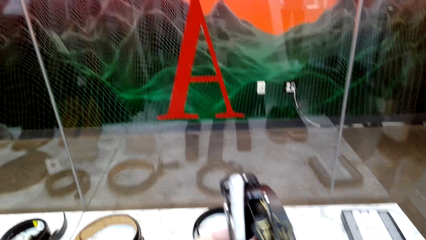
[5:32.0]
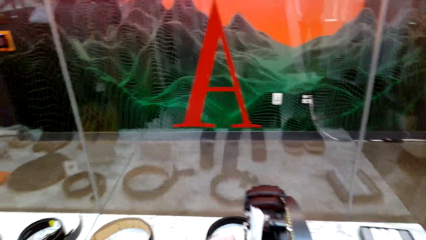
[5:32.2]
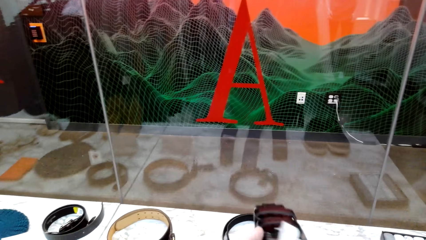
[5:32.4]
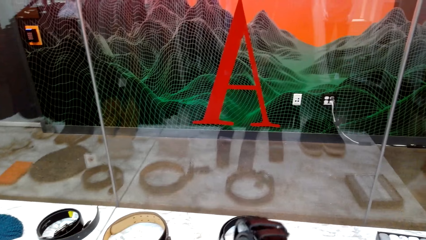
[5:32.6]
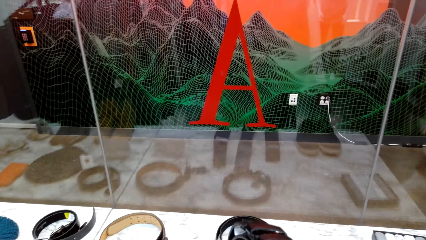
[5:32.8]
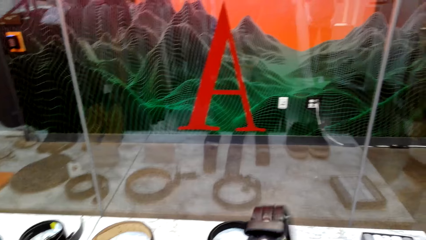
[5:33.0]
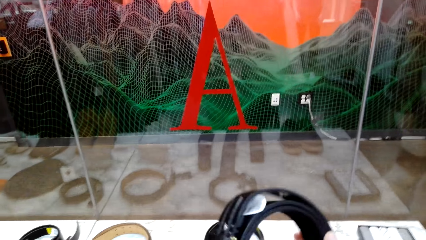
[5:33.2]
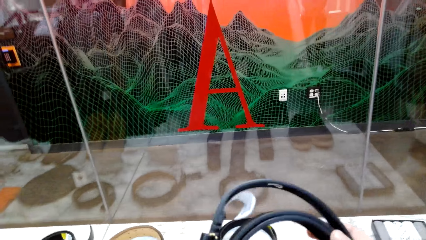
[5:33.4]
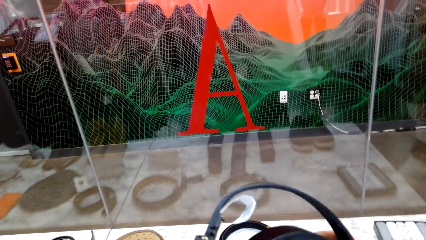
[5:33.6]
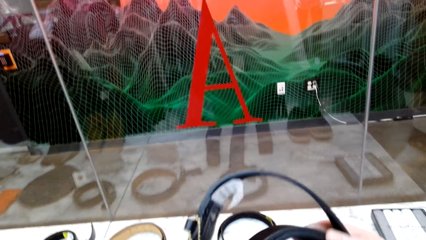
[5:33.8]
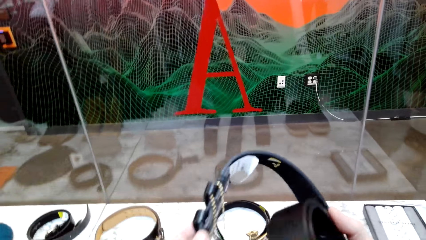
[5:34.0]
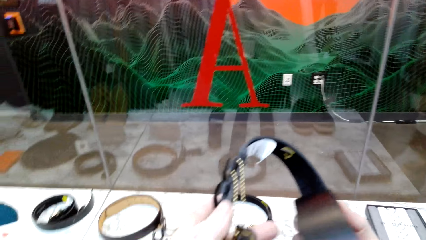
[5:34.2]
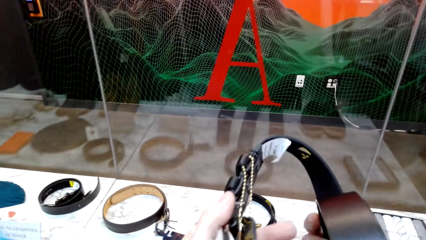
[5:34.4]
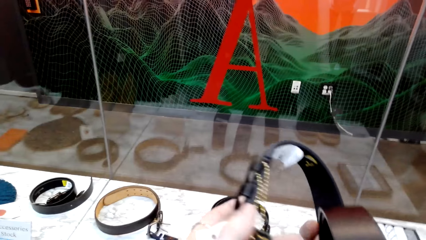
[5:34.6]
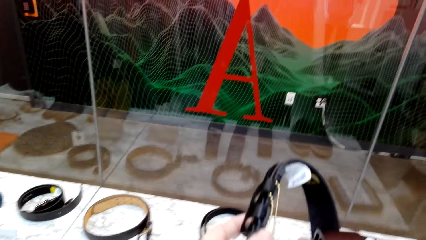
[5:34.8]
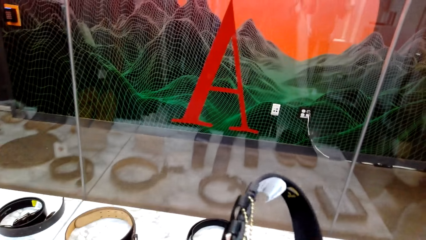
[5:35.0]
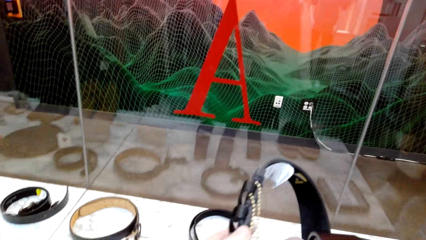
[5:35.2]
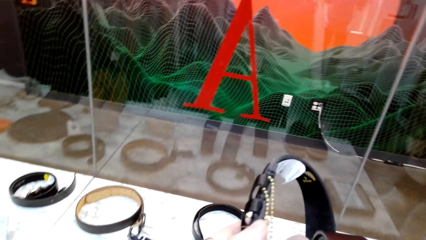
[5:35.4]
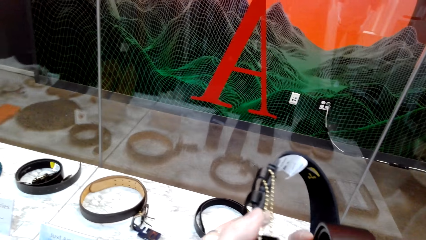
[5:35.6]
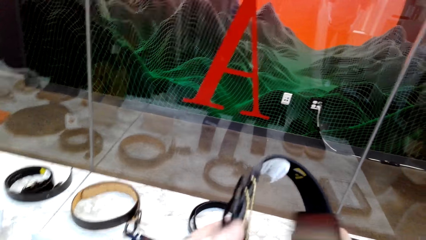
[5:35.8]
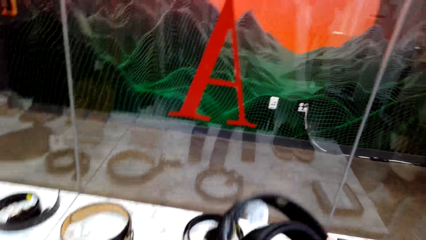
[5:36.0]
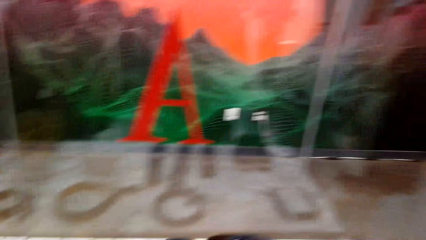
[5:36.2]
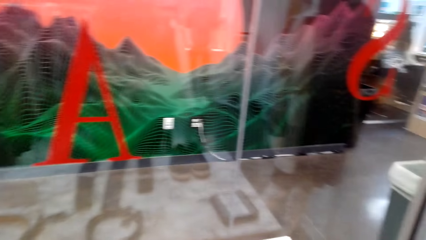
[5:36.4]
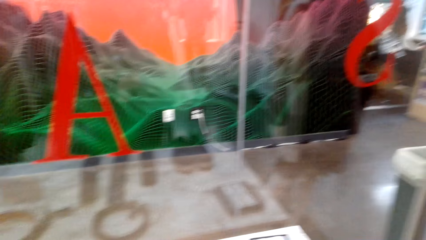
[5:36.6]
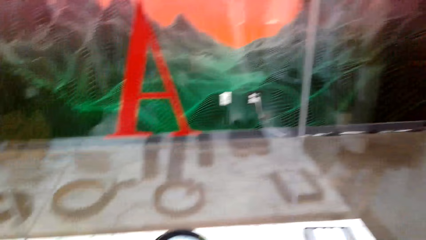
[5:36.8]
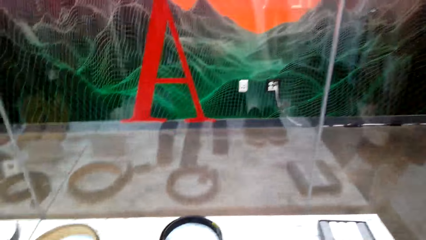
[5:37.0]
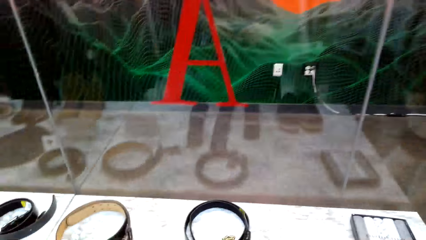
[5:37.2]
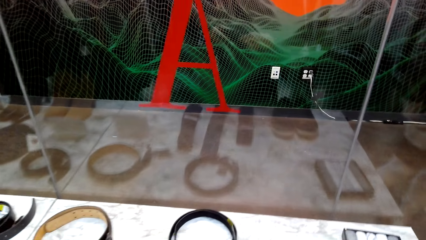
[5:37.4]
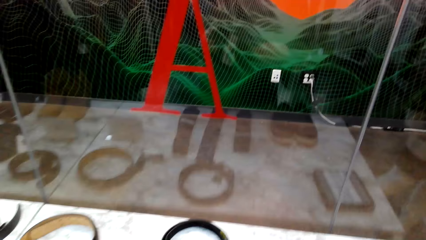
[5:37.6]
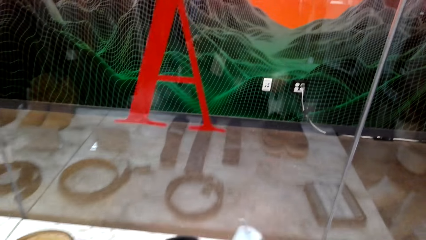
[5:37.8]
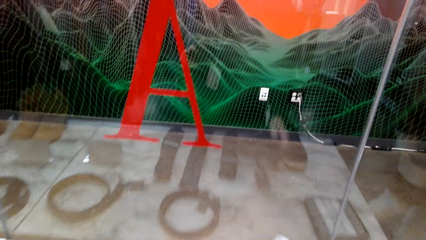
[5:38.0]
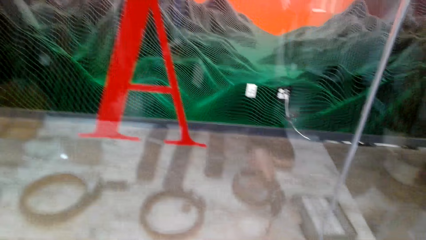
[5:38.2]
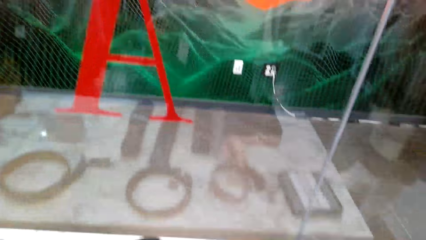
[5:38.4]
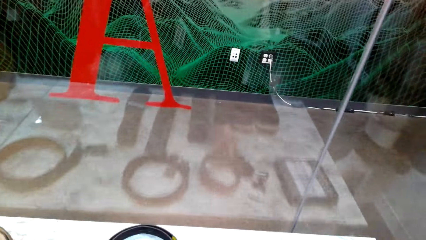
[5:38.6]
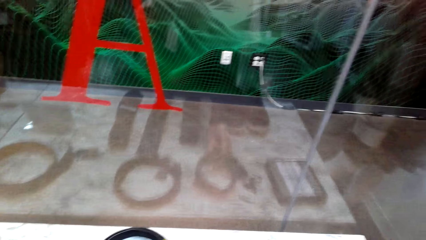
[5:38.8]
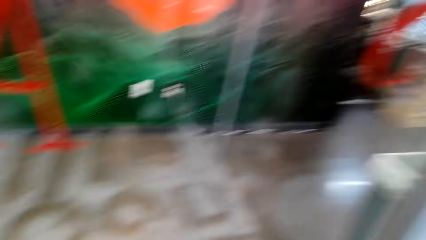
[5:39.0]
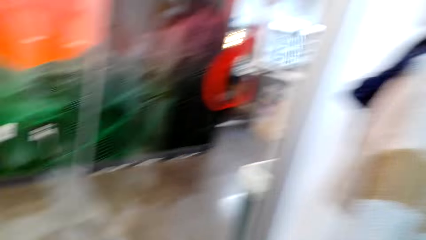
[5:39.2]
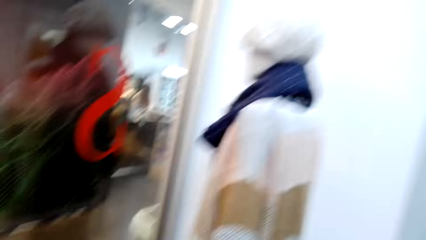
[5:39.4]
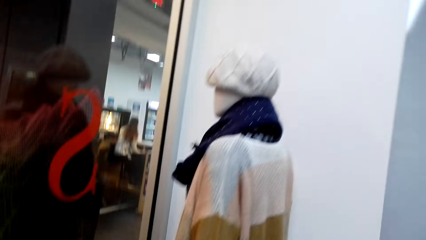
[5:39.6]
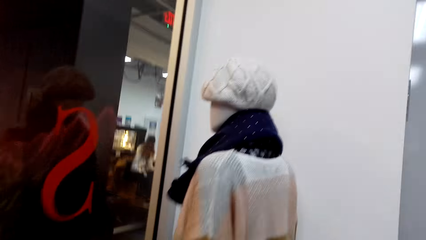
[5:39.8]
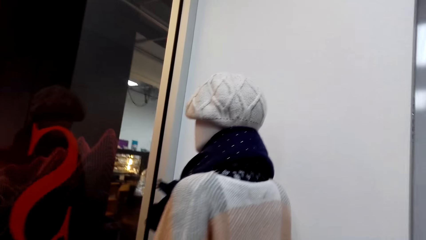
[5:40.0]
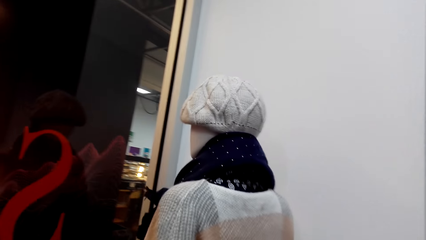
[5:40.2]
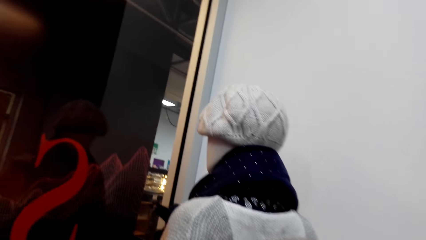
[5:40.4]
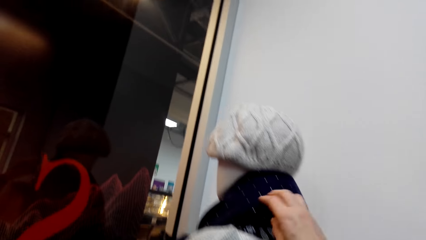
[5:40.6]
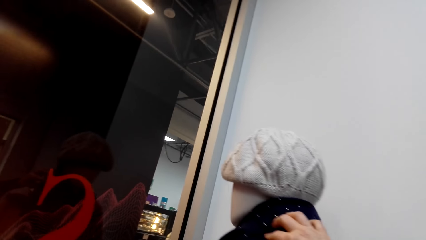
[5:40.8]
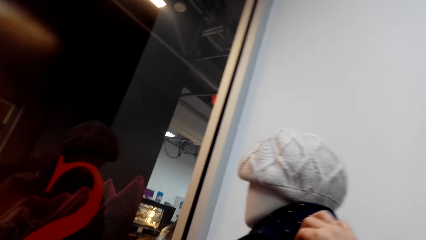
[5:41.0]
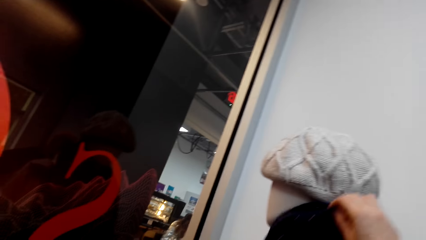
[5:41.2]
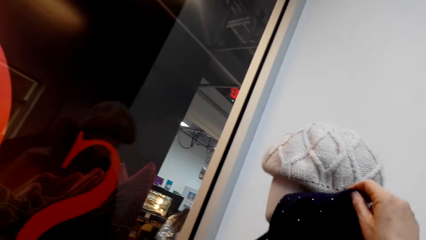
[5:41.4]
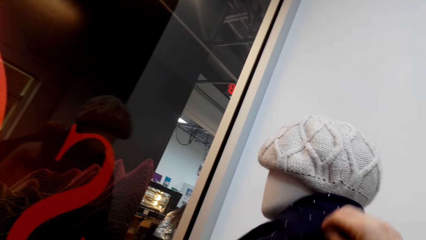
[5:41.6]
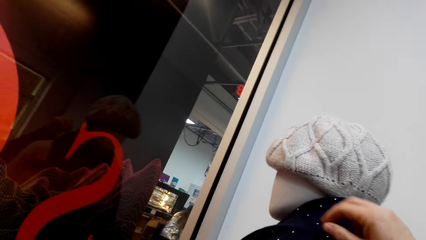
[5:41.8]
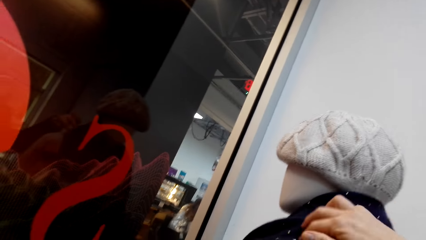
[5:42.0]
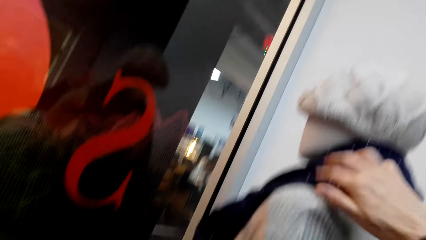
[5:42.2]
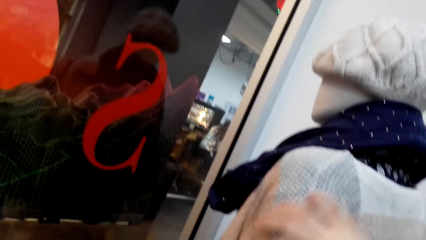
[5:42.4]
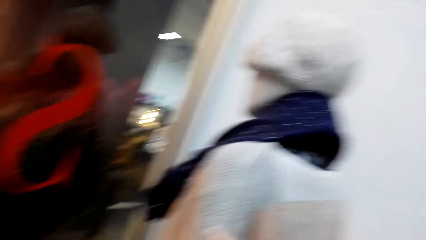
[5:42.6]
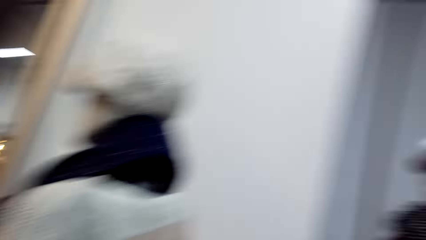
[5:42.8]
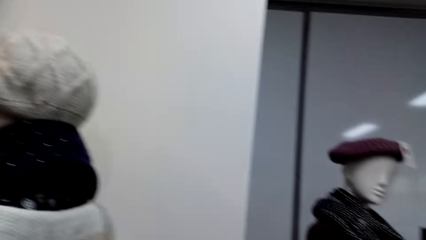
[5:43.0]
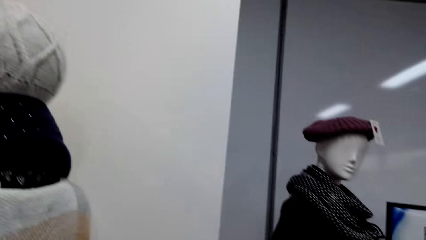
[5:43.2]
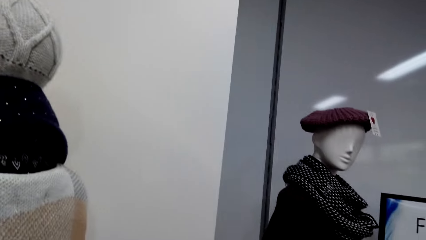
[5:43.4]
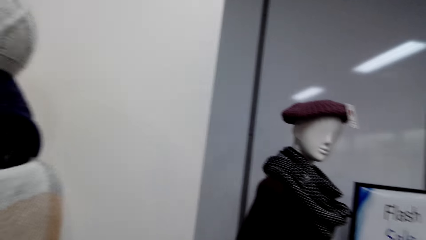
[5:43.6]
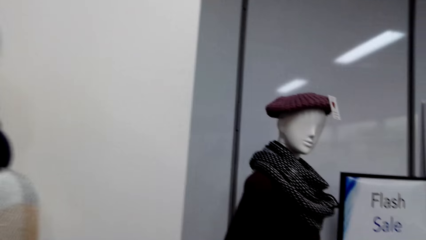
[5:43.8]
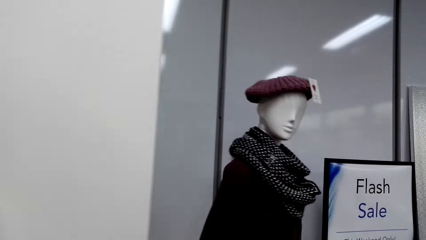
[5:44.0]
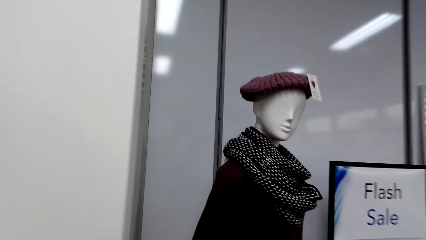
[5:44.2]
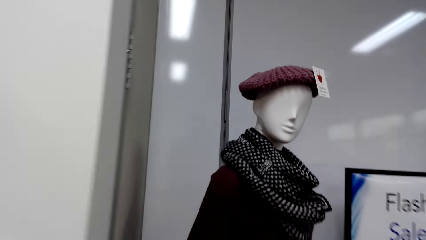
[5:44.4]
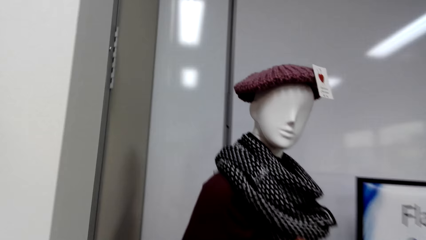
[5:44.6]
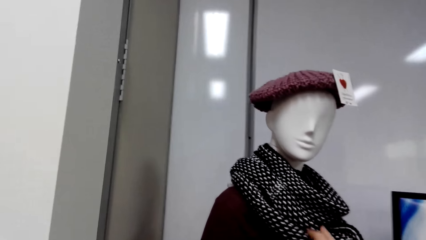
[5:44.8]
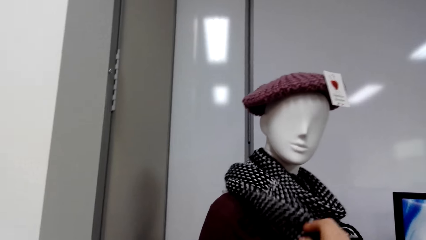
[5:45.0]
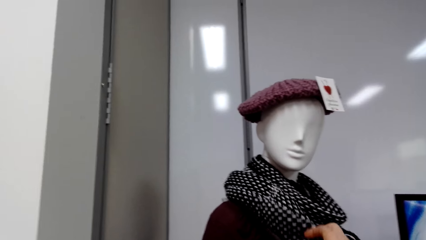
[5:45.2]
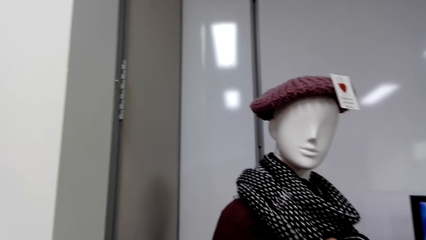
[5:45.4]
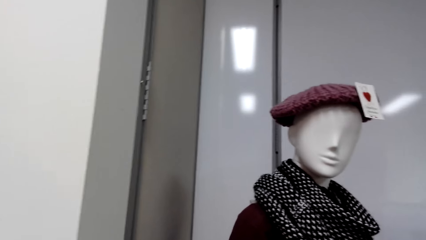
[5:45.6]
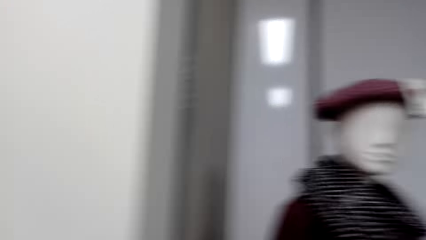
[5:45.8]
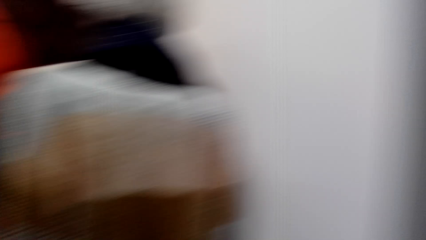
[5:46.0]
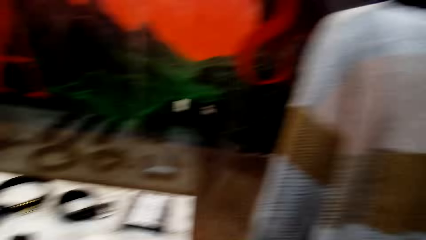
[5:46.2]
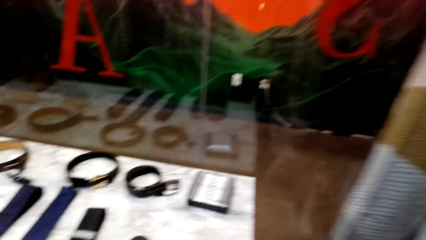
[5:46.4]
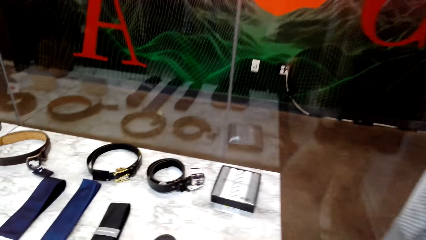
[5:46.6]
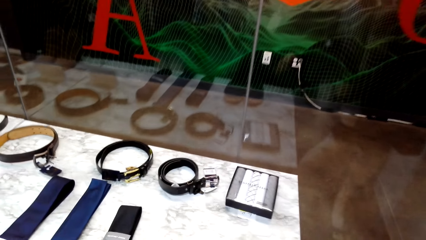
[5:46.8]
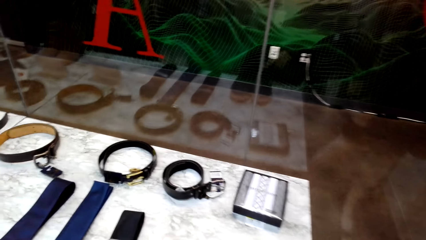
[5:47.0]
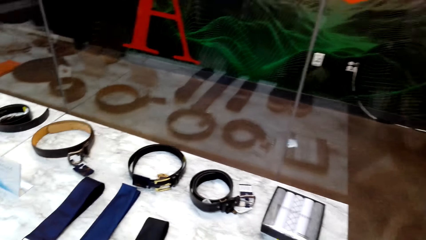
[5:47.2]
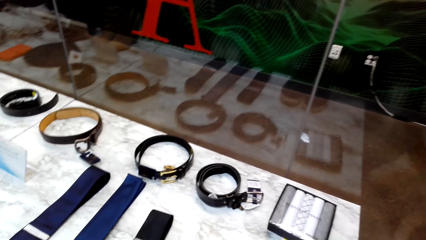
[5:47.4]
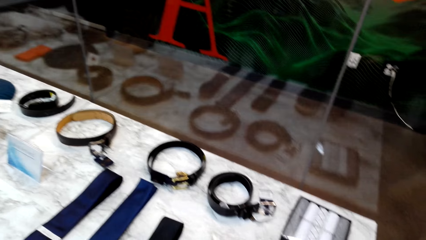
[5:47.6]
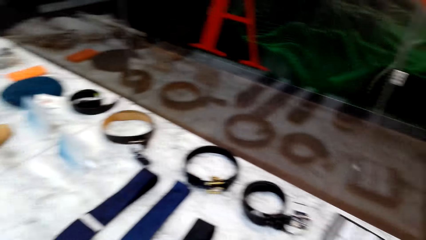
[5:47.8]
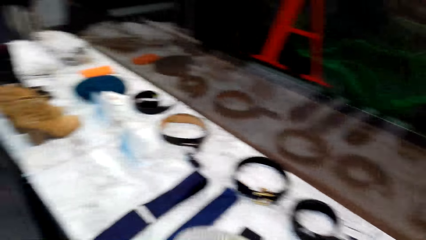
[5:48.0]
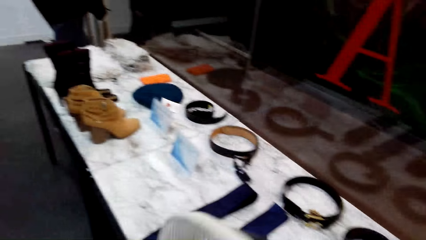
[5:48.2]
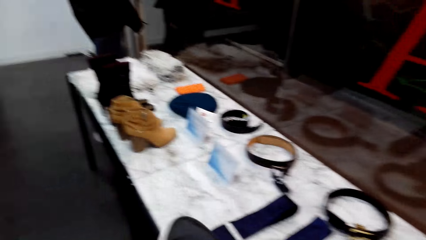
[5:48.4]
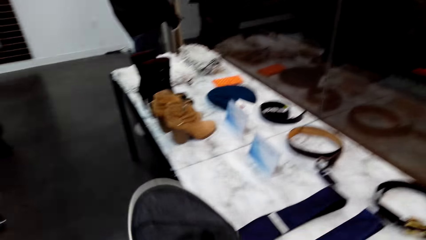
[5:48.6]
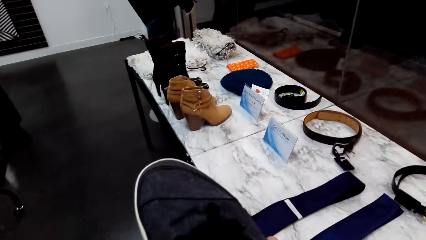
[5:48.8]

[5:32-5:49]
The camera wearer places a belt on the display table. They touch a scarf on a mannequin. They walk around in a clothing store. They touch the scarf on the mannequin. They walk around in the clothing store.
